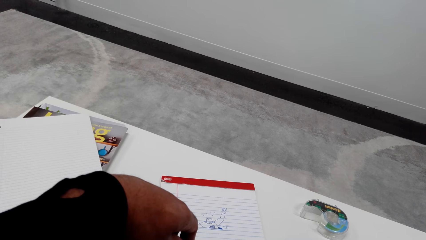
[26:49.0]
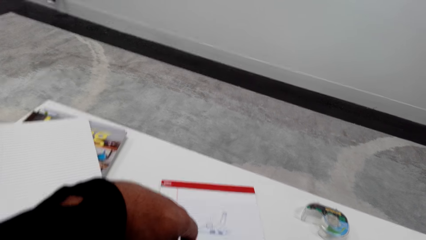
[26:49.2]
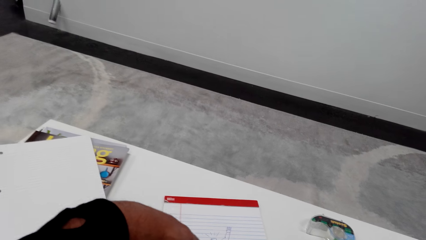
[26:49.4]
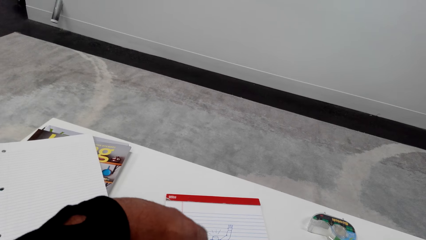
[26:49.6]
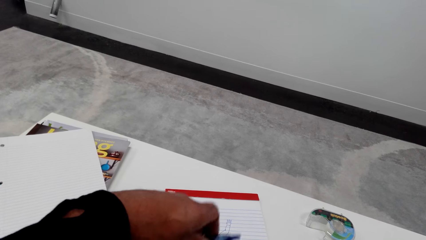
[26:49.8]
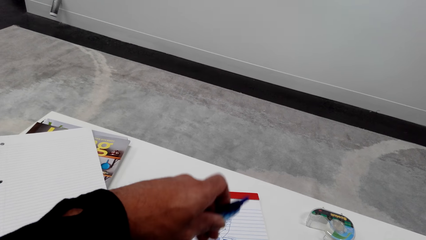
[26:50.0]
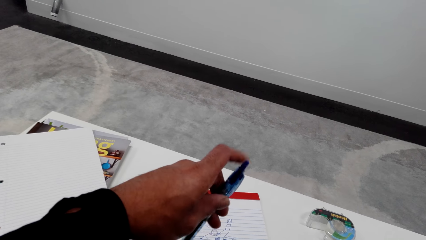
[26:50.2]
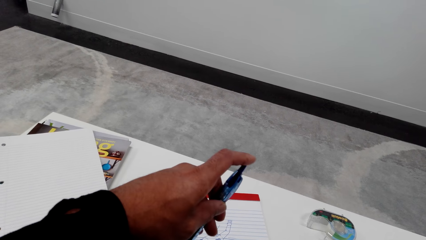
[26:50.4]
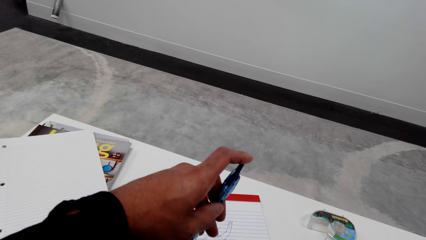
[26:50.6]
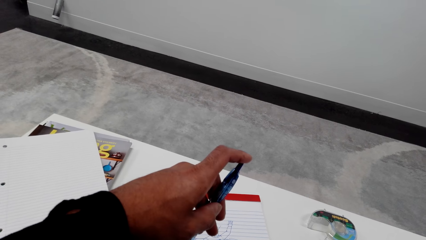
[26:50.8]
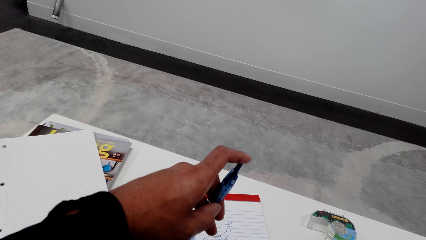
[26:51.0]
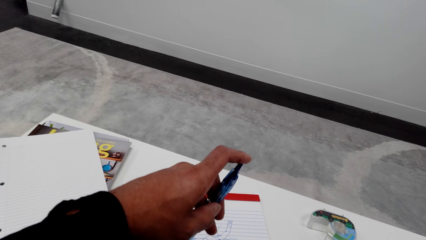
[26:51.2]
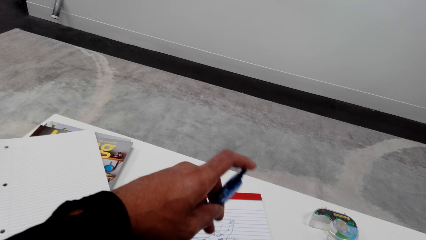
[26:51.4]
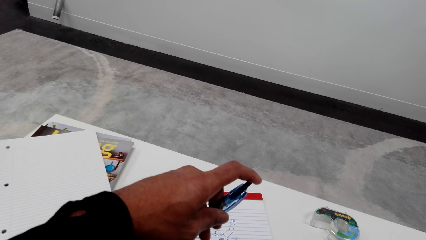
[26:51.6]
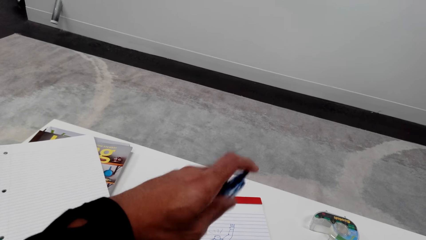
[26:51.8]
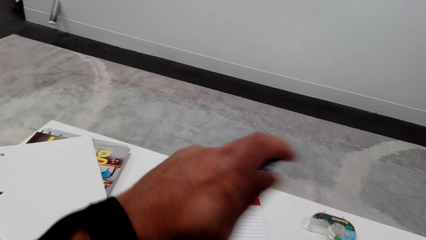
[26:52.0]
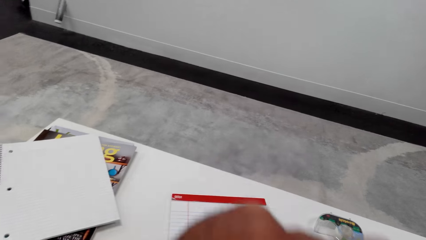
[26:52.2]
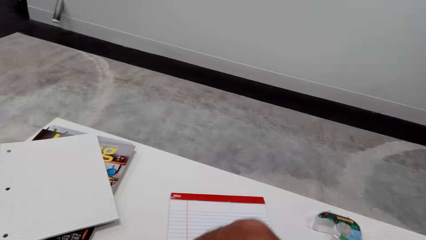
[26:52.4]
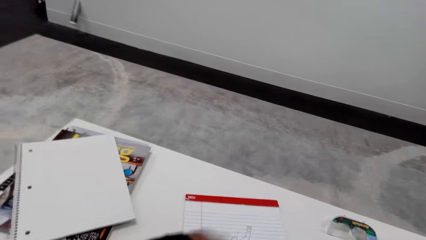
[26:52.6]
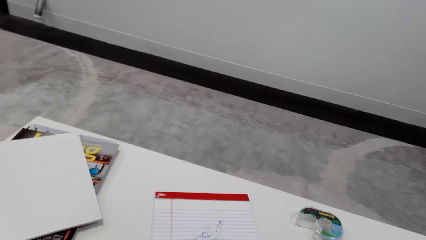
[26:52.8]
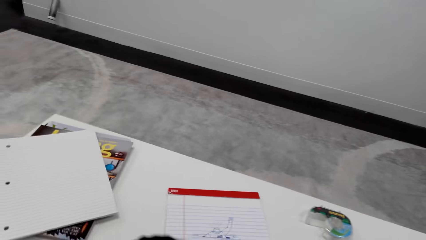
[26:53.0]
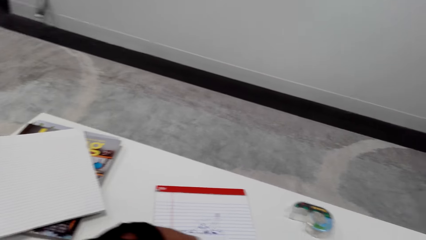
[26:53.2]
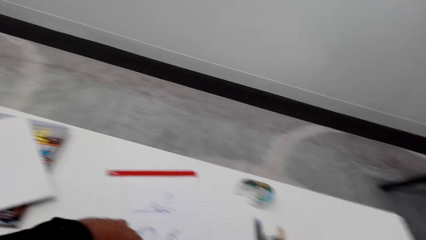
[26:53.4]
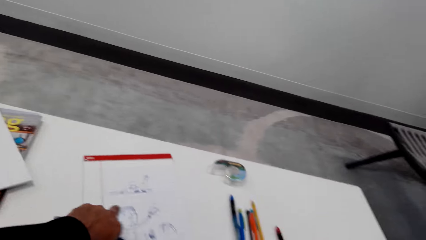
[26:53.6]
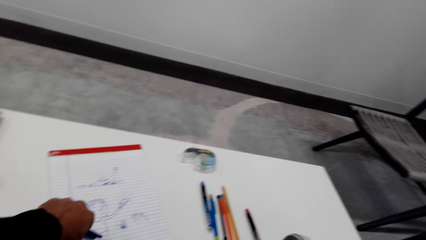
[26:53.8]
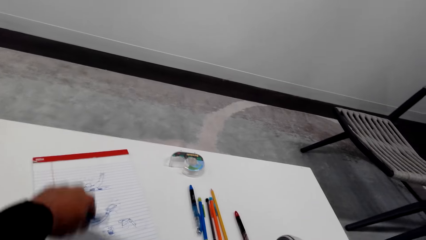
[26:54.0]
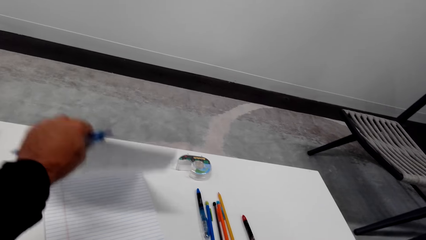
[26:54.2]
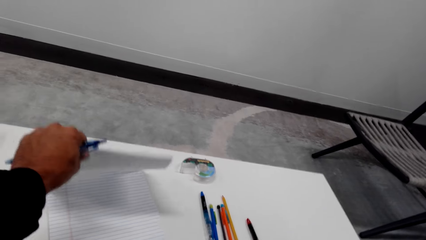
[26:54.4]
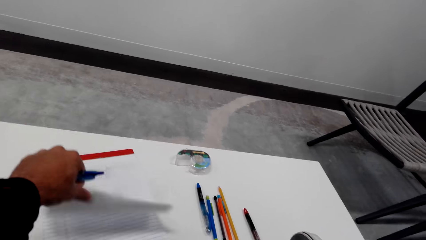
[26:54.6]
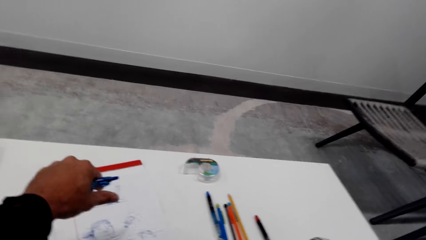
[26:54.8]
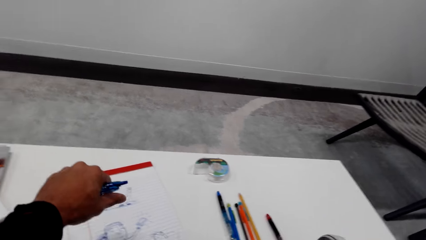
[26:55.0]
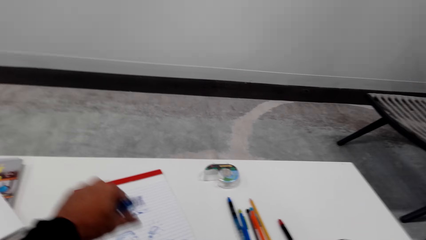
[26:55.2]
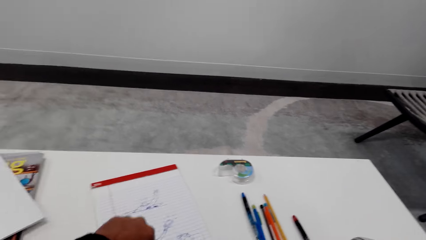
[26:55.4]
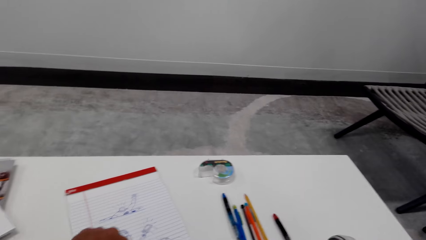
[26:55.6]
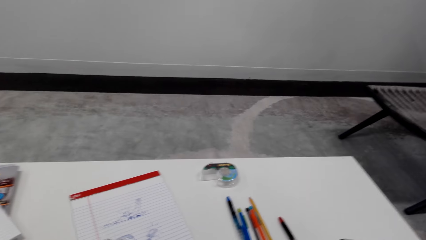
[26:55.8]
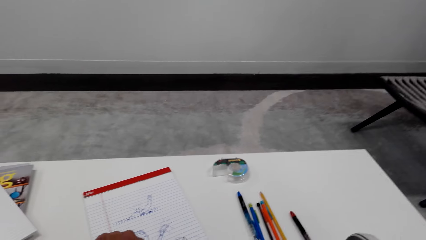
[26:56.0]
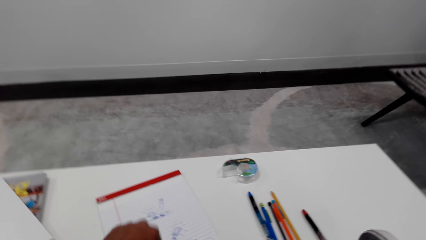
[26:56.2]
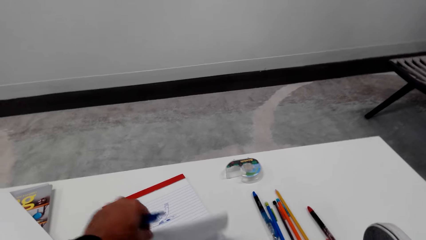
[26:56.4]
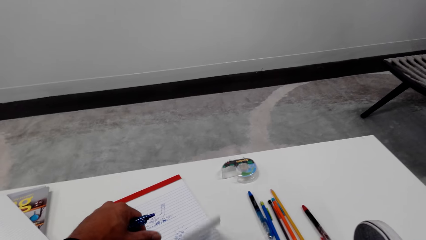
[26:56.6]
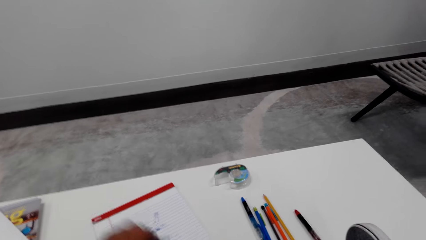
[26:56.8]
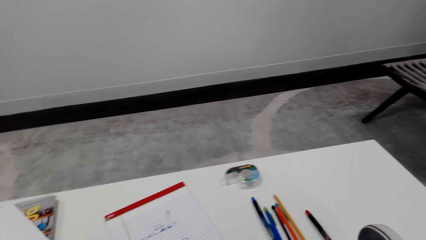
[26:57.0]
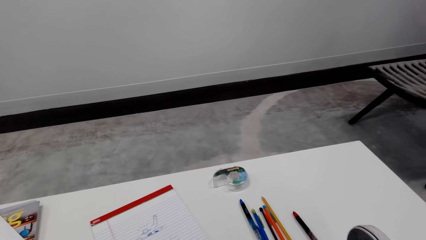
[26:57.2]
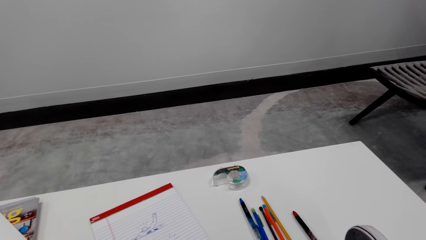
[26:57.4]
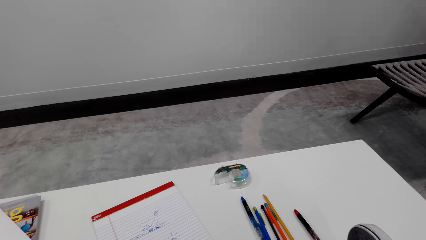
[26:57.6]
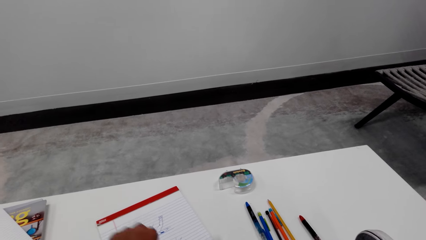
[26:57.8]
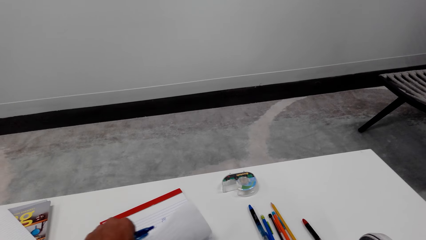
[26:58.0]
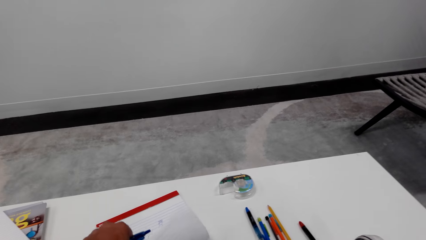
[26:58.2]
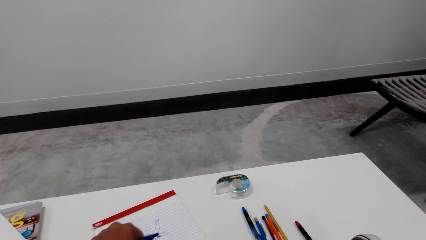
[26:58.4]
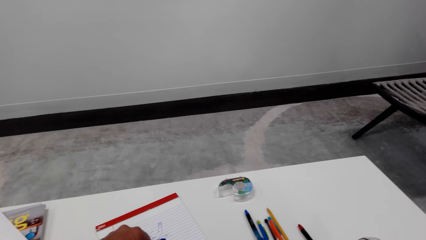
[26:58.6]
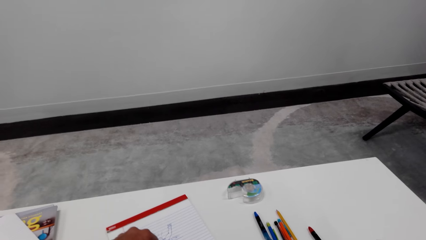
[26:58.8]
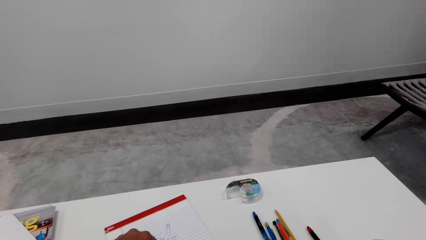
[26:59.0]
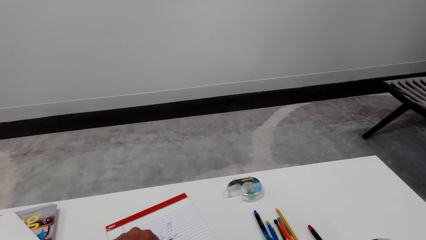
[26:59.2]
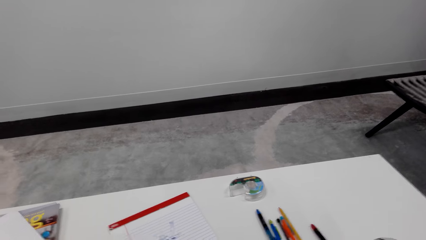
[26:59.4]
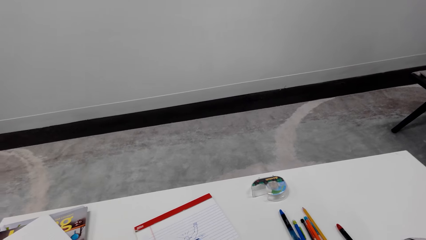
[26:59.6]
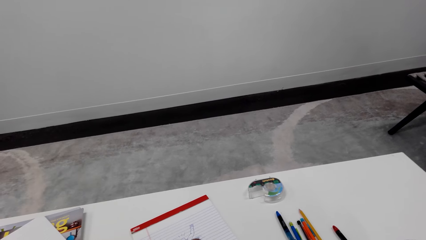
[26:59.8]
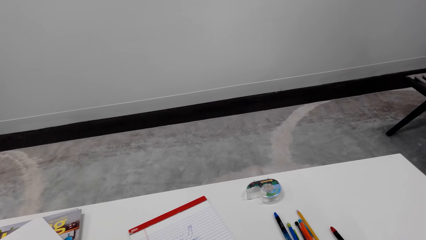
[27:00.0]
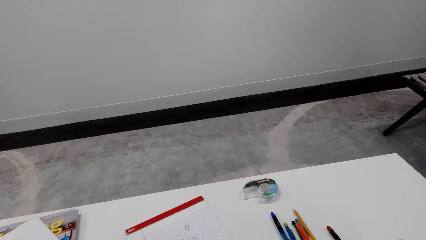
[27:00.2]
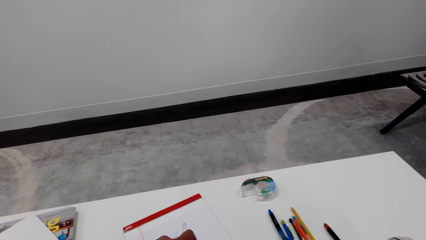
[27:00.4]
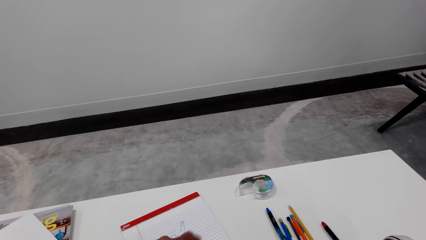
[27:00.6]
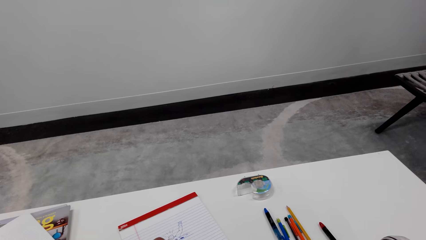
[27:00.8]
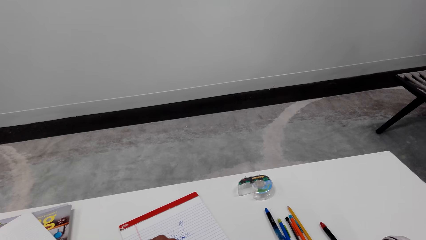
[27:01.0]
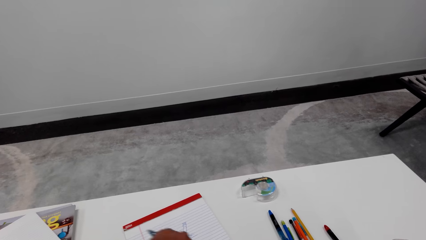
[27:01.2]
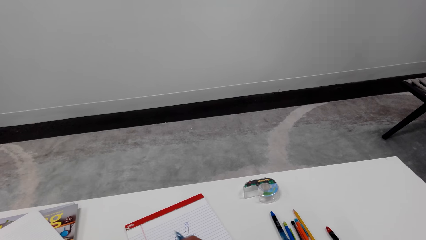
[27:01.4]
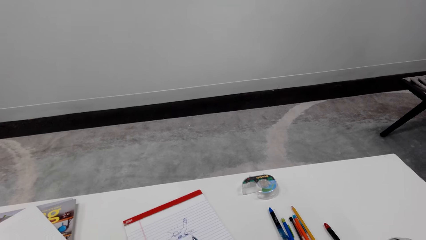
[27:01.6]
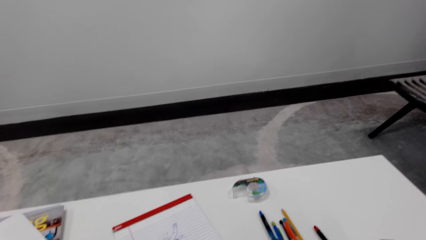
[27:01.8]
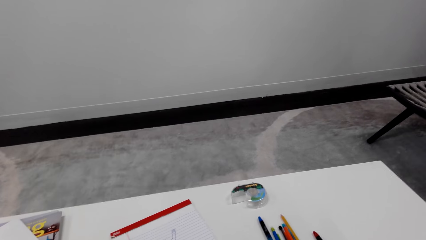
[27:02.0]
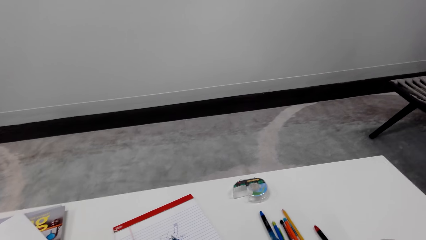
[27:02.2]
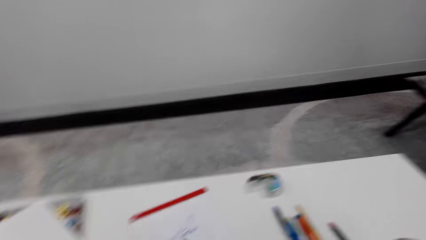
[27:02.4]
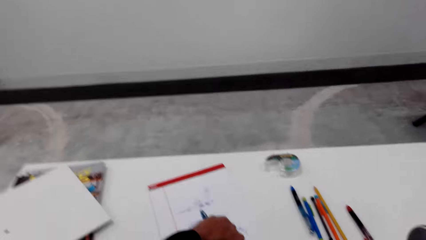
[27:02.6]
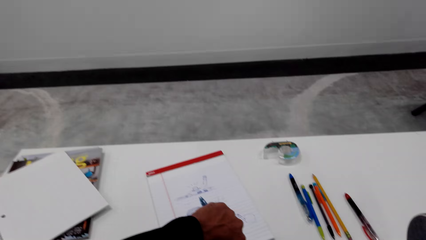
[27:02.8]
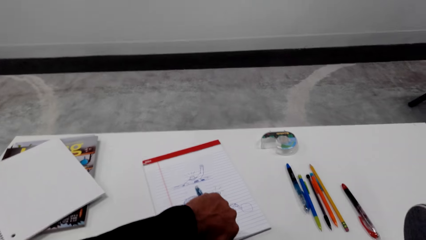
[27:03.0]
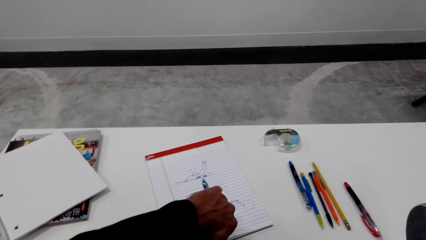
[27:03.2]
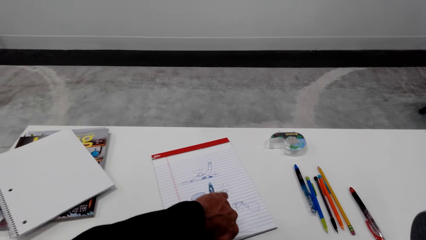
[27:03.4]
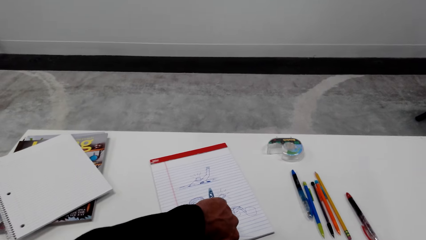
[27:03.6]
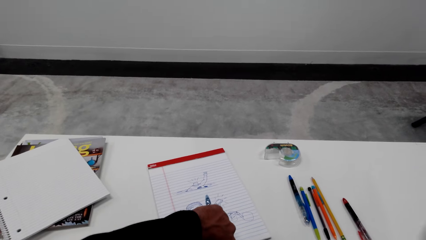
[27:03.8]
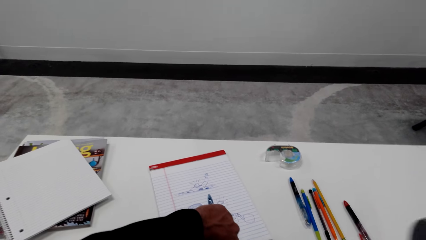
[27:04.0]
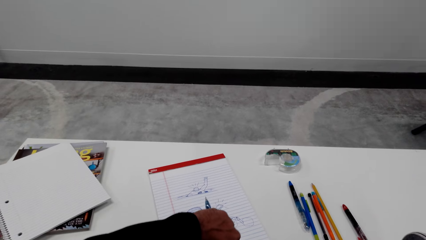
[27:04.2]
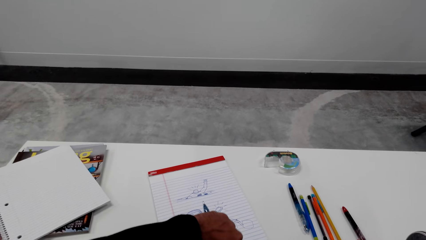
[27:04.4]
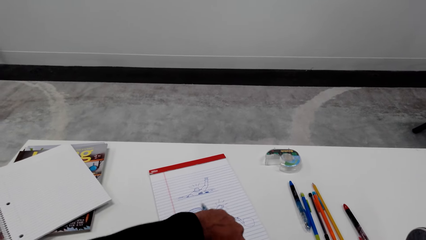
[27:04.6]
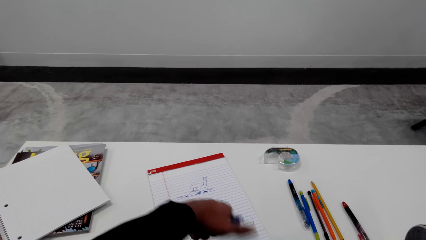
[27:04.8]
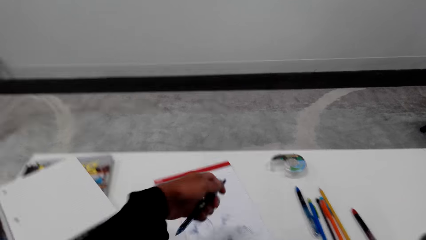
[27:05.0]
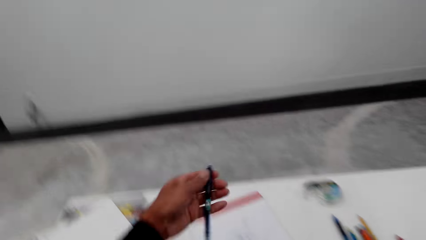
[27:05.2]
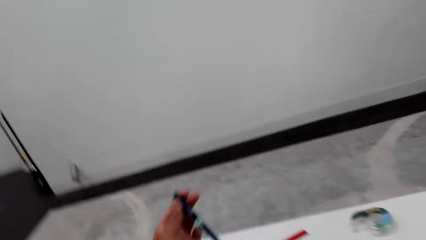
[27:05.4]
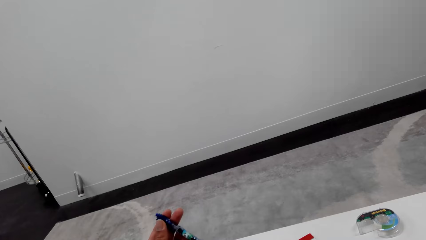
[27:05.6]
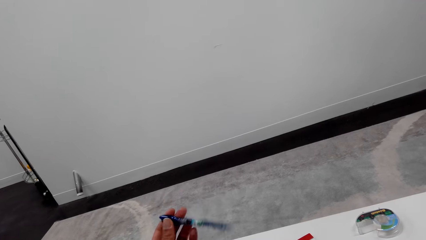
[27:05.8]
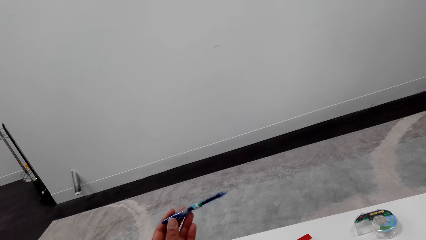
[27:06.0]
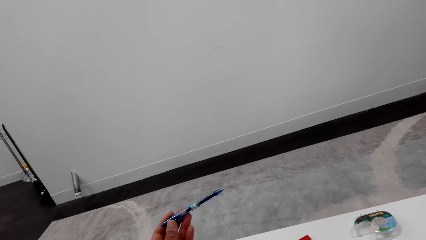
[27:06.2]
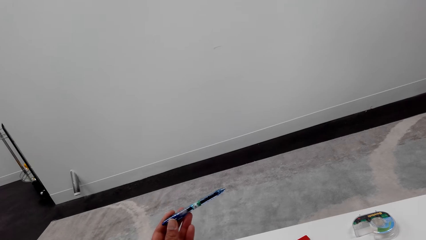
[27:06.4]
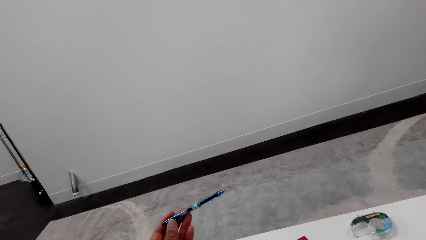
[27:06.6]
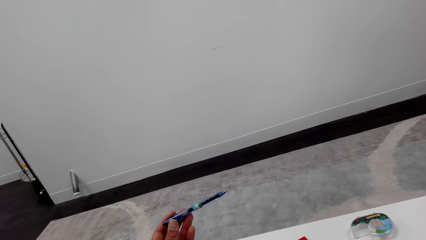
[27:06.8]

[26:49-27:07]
The camera wearer talks to a woman. They play with a pen. They tap on the pen. They move a hand. They laugh. They lift a page. They open a page. They drop the page. They lift the page. They drop the page. They move a hand. The woman talks to the camera wearer. The camera wearer lifts a hand. They play with the pen. They turn the pen.
